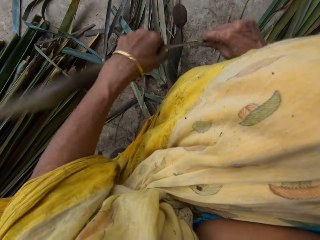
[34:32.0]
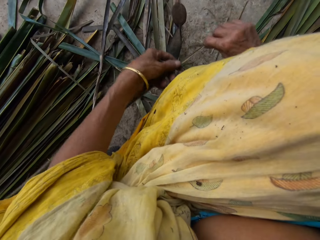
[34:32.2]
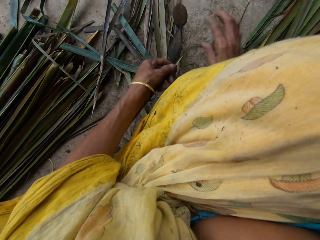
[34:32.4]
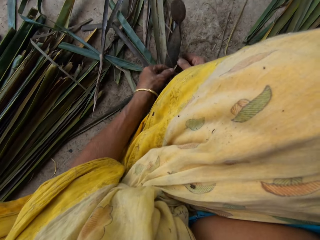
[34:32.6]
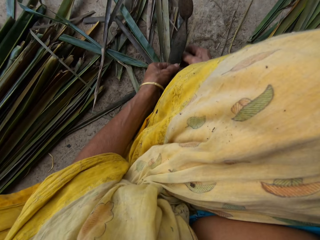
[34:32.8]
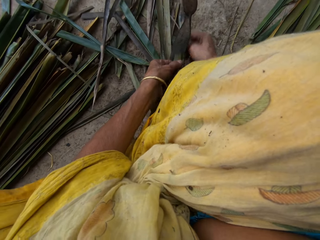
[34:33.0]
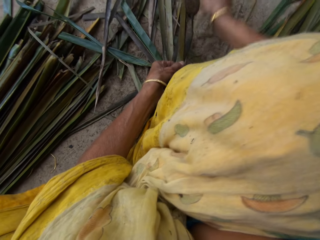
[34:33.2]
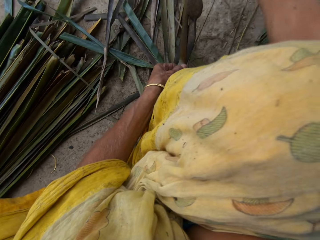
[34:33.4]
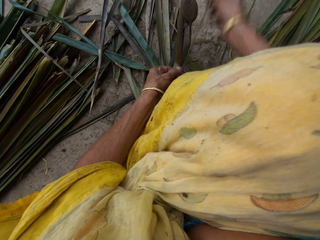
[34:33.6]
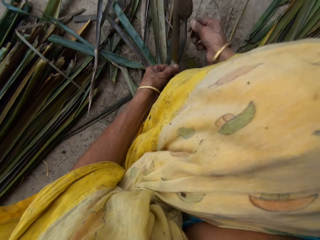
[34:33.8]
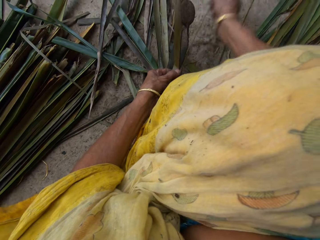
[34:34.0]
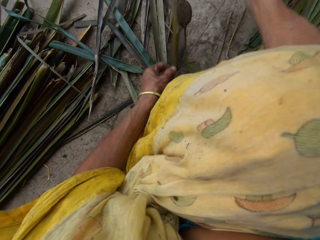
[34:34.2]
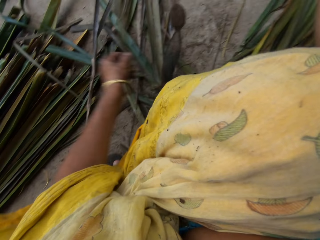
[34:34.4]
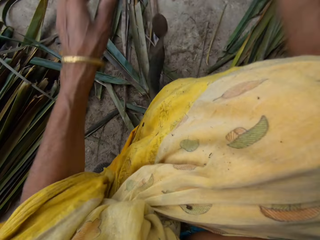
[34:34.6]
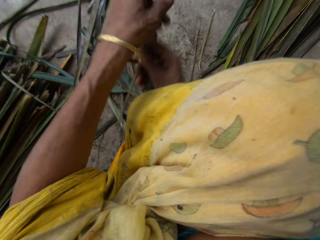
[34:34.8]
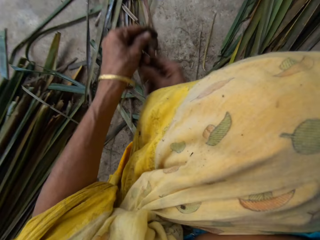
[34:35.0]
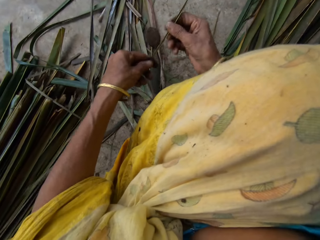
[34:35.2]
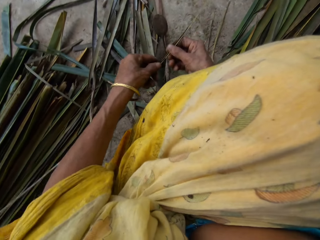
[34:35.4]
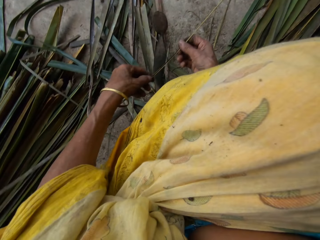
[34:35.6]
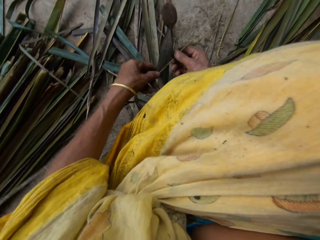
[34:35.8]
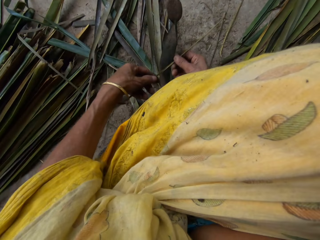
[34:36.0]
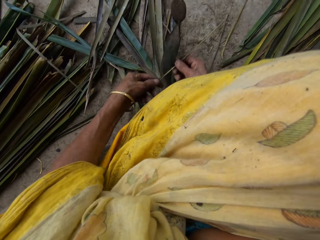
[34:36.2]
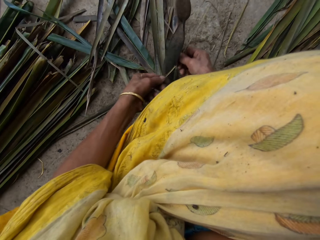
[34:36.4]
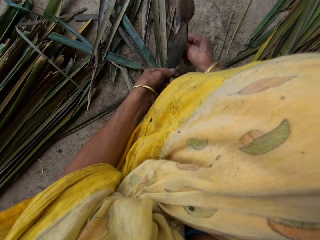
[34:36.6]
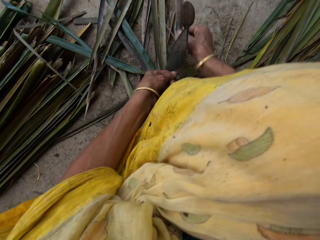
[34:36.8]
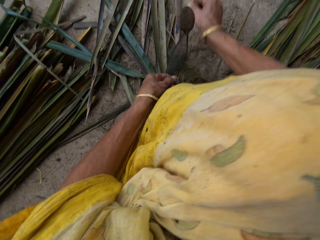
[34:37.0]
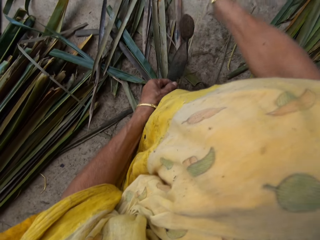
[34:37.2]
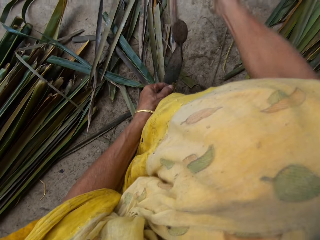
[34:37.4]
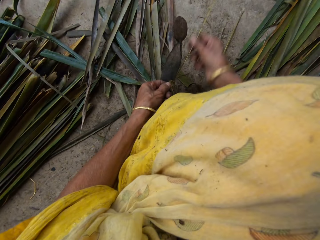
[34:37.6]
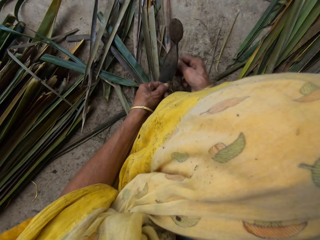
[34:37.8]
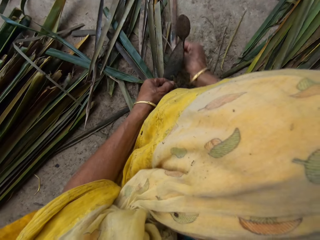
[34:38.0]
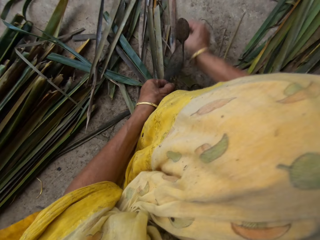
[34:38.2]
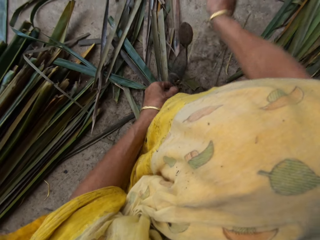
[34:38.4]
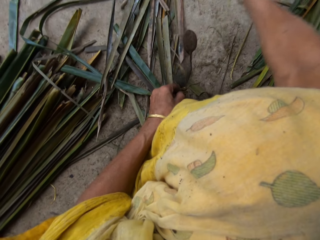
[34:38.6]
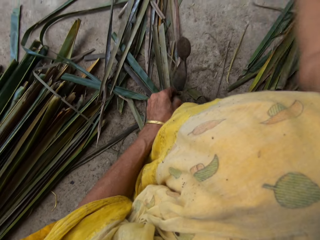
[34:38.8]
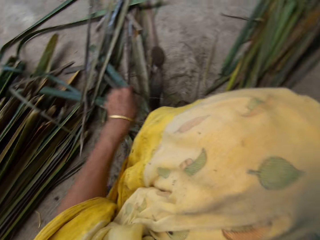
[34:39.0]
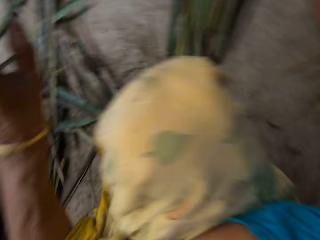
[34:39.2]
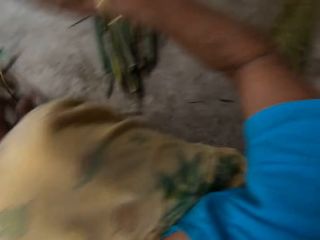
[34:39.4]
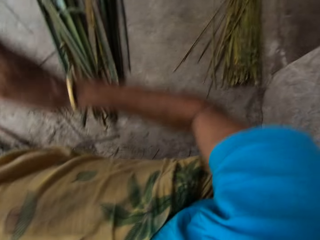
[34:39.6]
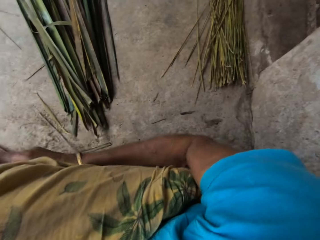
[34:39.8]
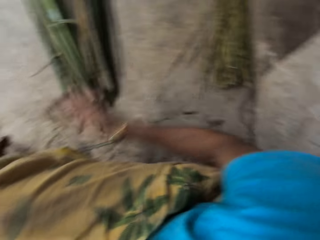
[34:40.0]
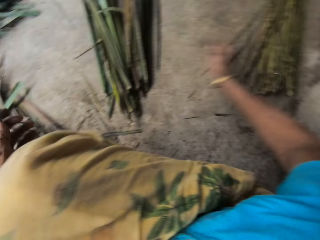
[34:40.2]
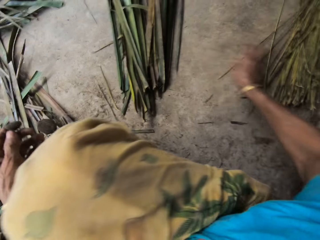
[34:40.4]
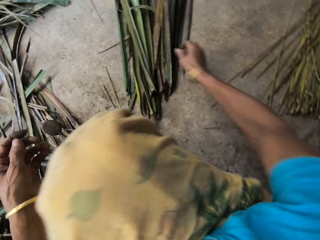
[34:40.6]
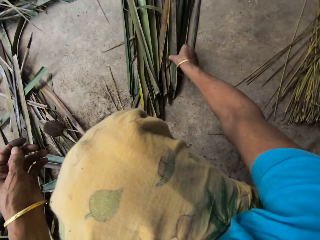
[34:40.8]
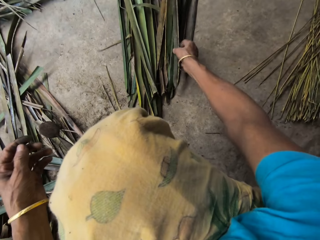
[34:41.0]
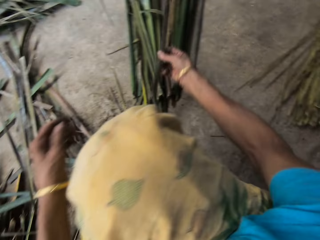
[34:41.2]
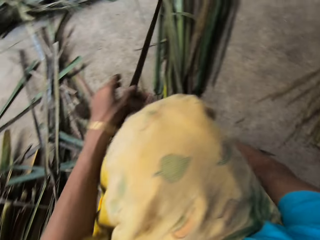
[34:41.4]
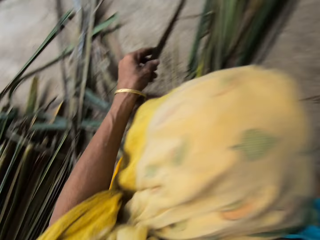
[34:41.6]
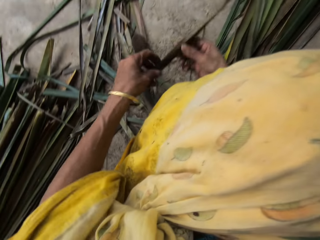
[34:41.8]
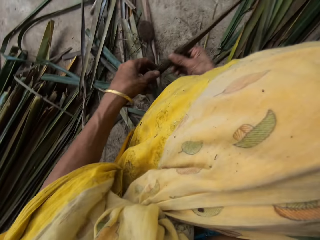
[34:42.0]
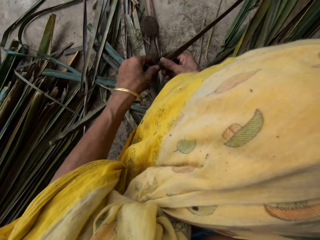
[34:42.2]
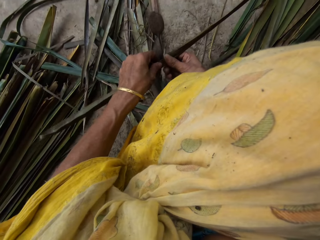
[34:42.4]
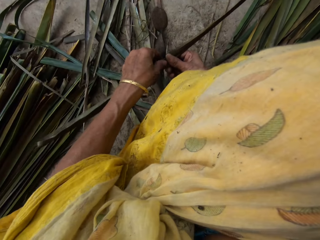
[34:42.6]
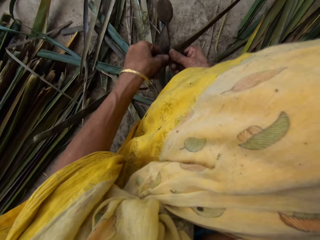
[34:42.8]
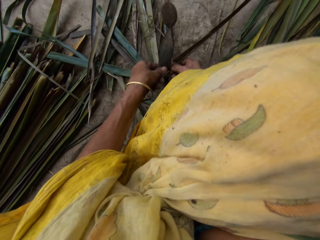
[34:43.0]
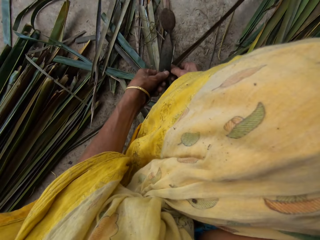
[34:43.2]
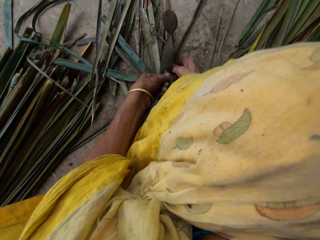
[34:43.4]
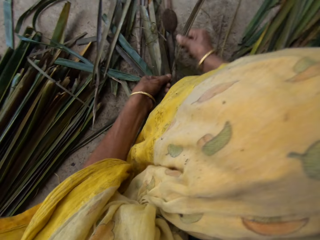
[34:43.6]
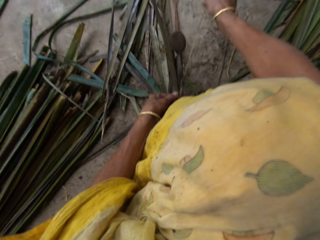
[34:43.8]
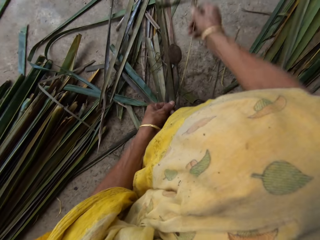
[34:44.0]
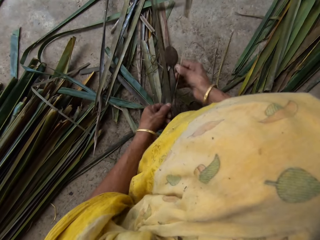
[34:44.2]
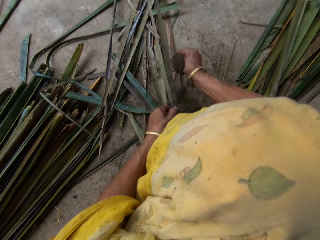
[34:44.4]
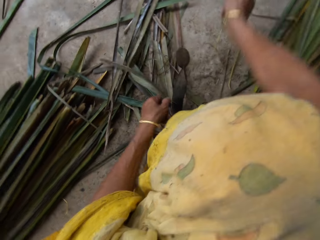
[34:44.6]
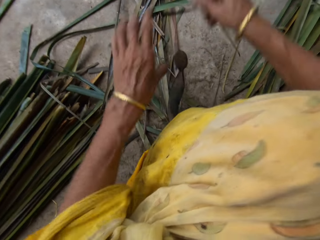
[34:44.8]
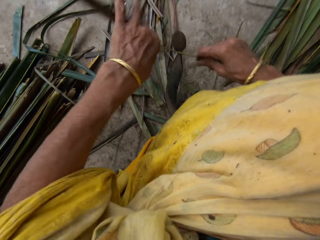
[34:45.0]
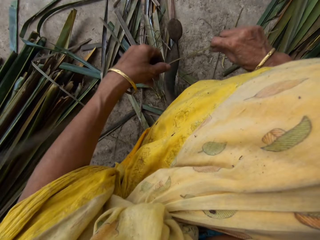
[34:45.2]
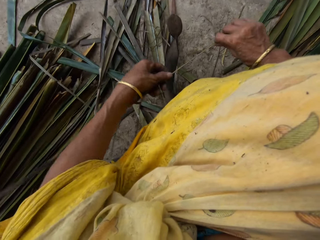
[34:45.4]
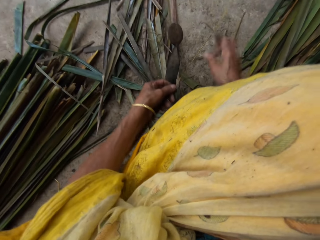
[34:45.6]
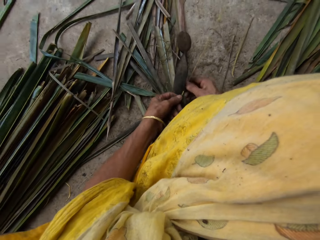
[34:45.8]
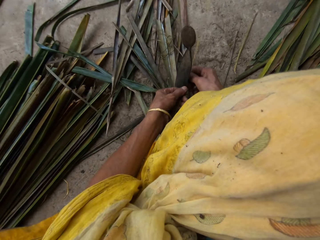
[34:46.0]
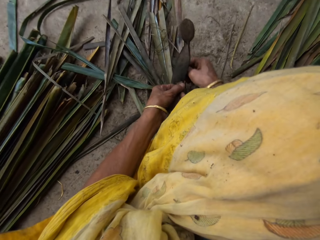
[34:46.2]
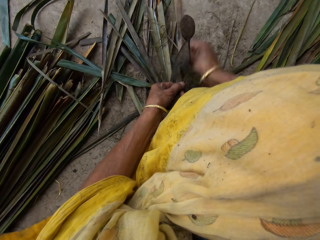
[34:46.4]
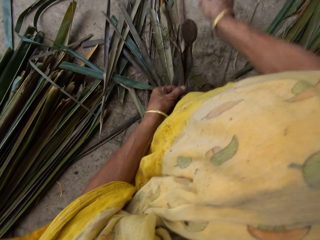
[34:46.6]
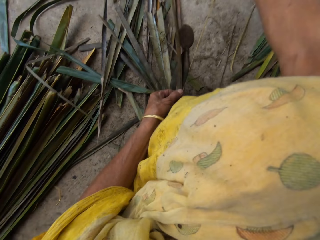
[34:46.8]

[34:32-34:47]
The camera wearer drops the twine on a pile of others on the floor. They take another leaf from the floor. They cut the leaf with the knife into pieces. They remove the twine from the leaf.

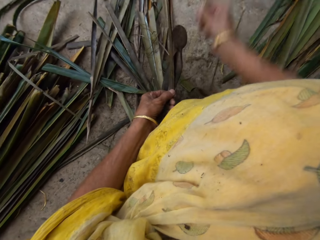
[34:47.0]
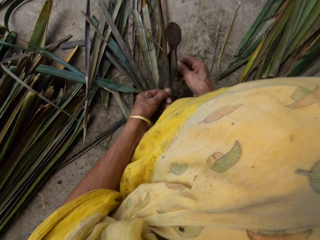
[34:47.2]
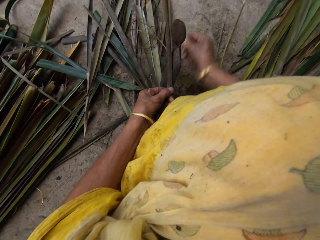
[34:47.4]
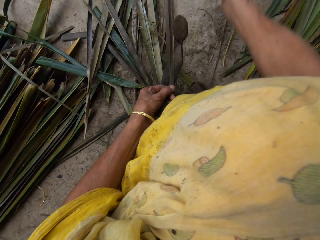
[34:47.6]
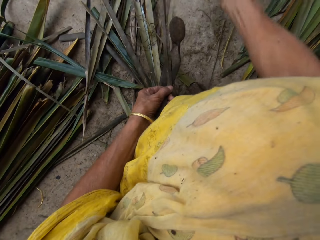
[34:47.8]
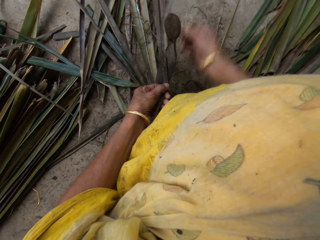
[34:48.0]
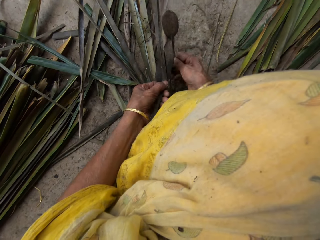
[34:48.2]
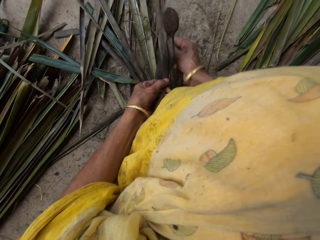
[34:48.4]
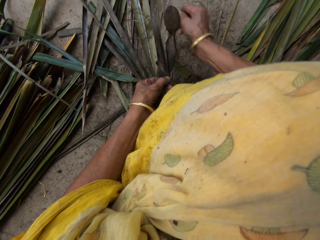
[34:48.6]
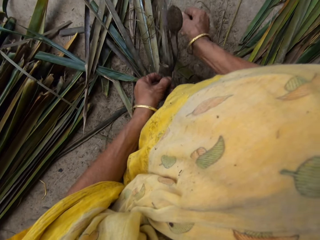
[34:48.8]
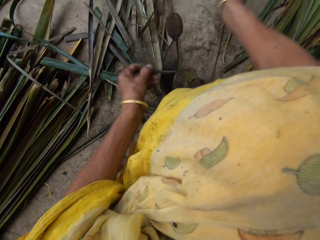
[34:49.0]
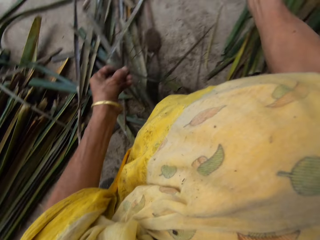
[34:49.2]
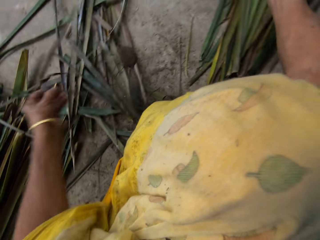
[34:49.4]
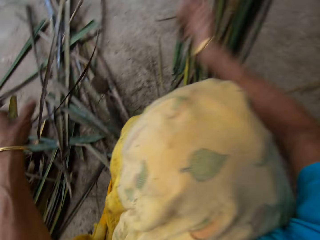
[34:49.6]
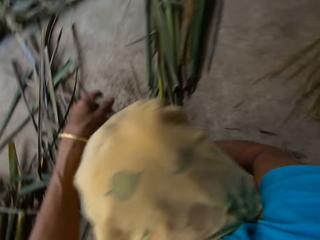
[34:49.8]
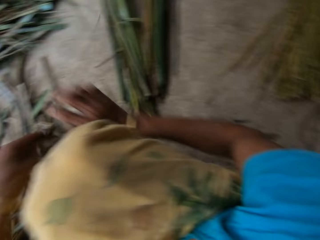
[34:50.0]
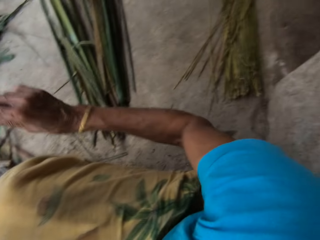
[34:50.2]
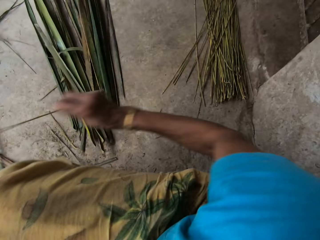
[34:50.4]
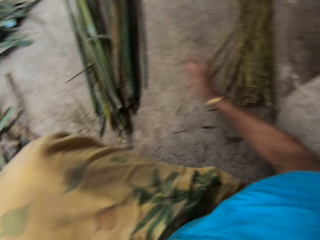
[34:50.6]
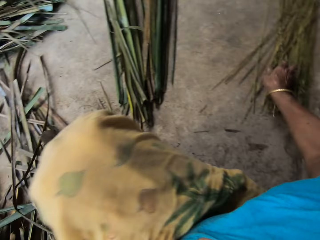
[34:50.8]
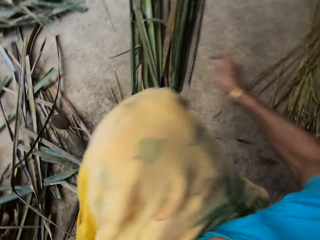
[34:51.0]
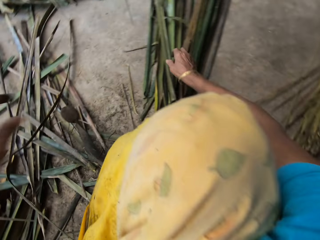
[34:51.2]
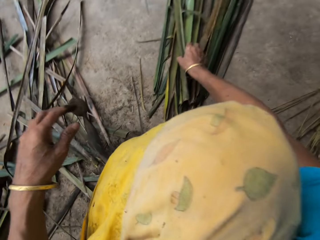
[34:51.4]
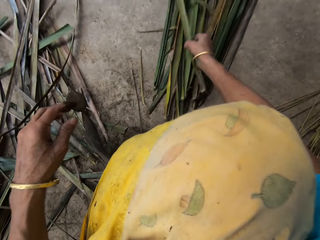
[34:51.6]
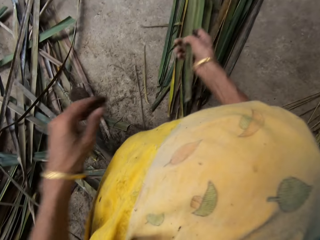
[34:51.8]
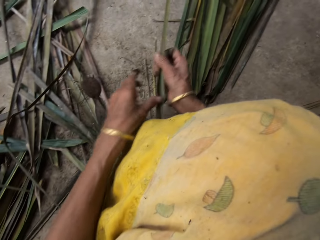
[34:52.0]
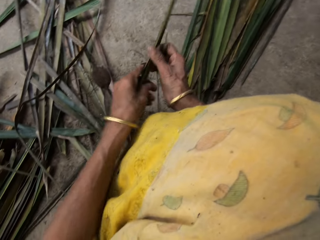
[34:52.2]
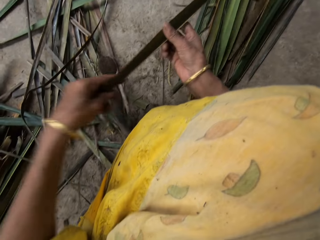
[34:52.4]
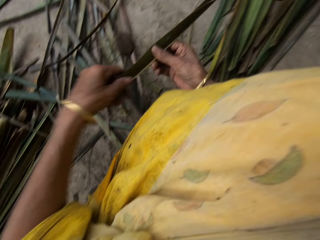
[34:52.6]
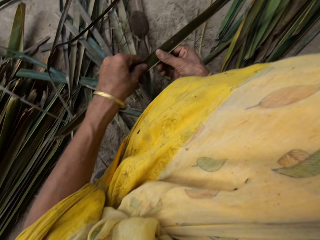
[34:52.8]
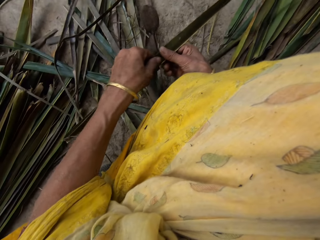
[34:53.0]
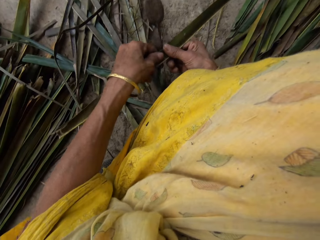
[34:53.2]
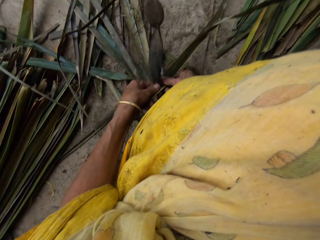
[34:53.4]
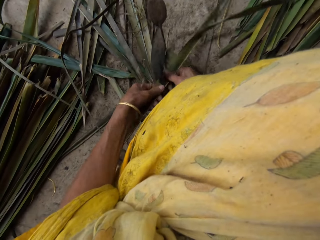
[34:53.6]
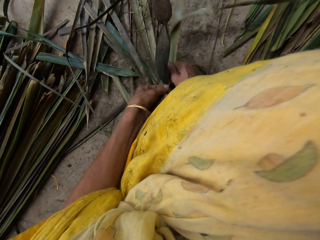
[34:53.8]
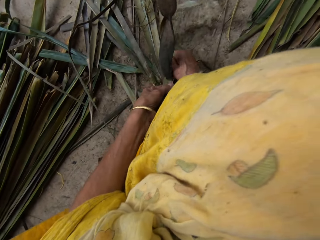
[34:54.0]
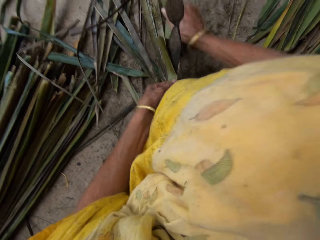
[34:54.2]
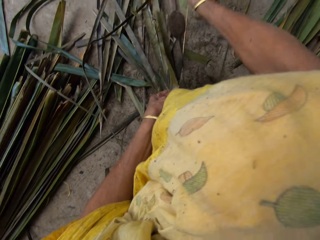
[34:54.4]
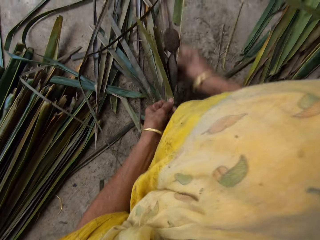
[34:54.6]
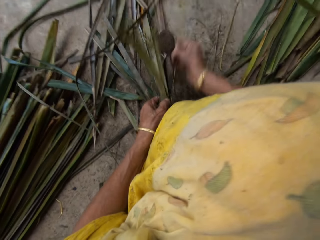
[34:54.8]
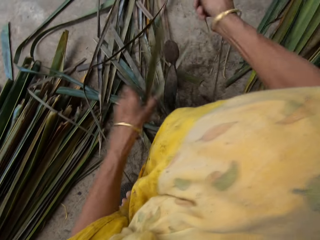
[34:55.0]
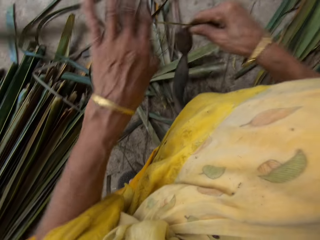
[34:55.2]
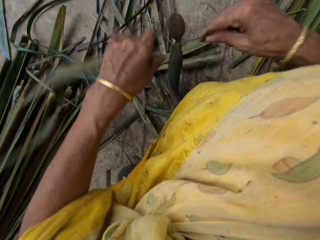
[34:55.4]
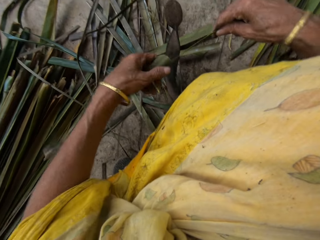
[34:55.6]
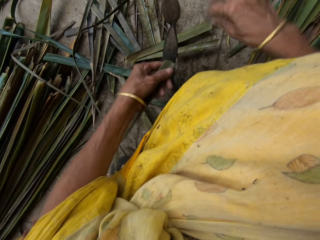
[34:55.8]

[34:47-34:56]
The camera wearer drops the twine on a pile of others on the floor. They take another leaf from the floor. They hold the leaf. They remove the twine from the leaf. They cut the leaf with the knife.
